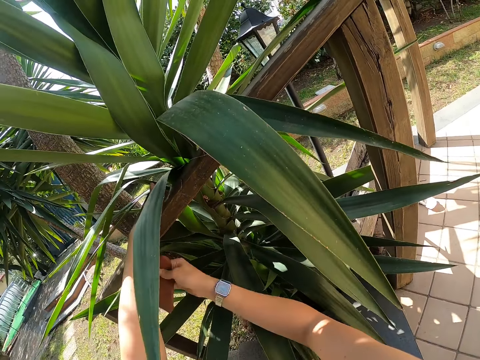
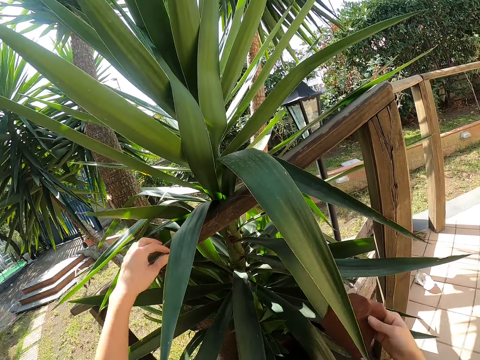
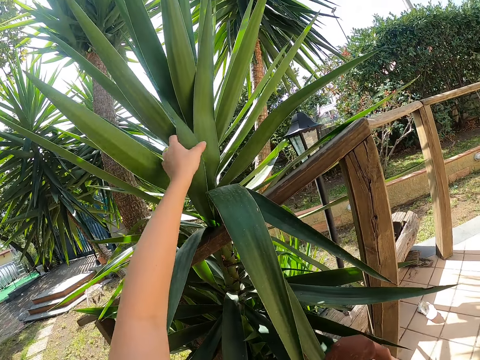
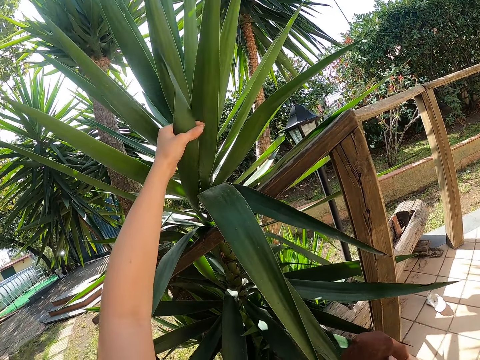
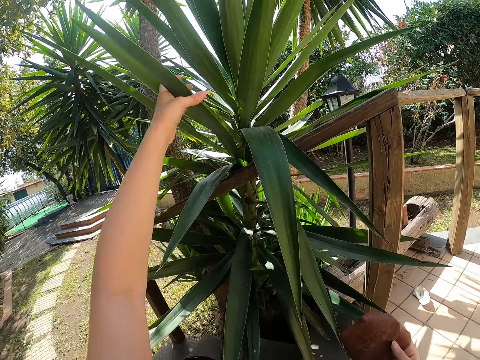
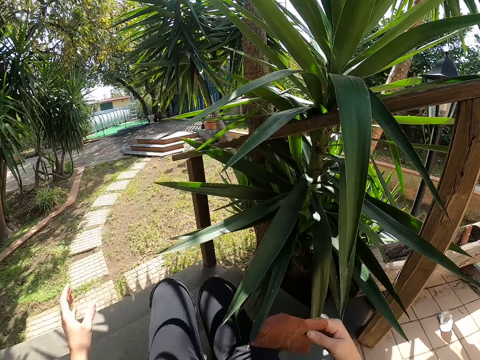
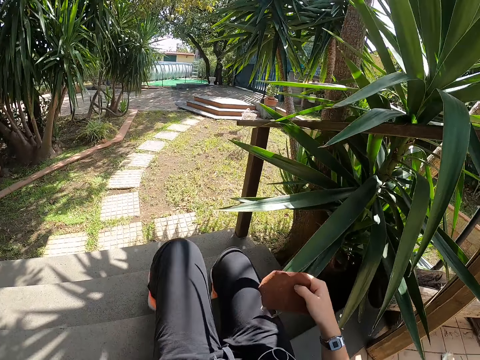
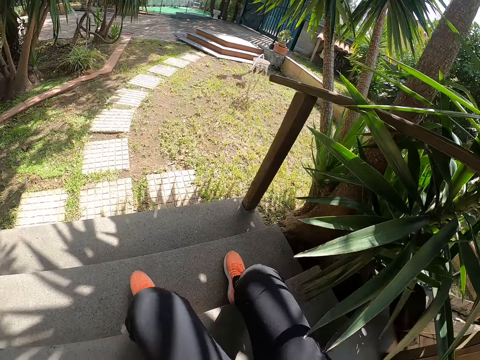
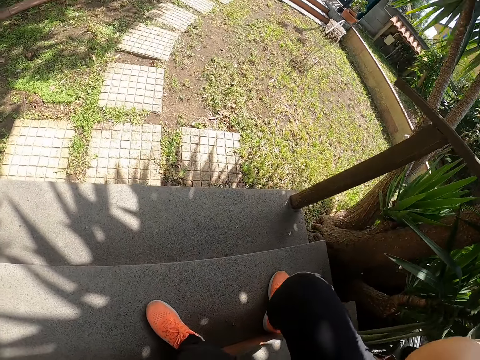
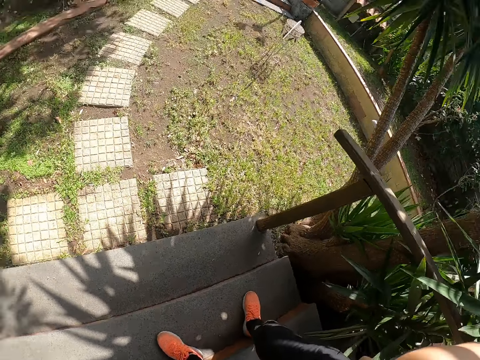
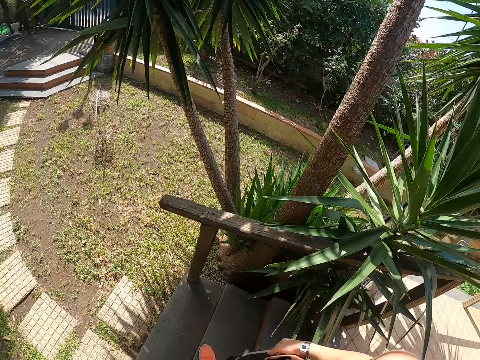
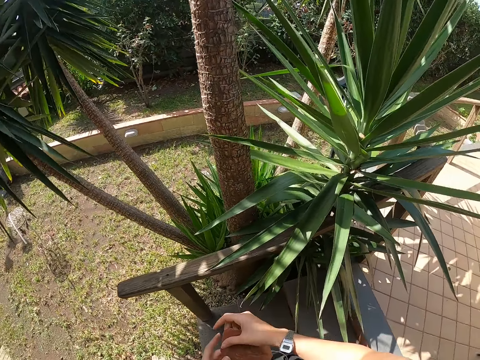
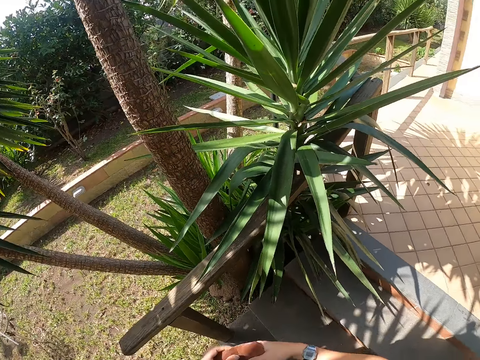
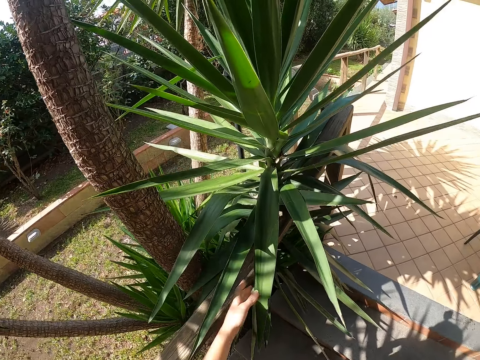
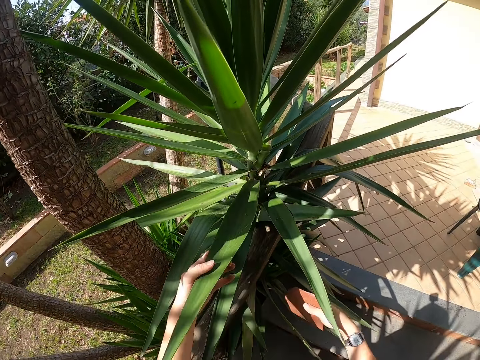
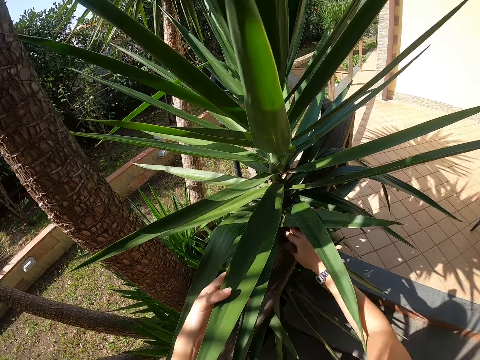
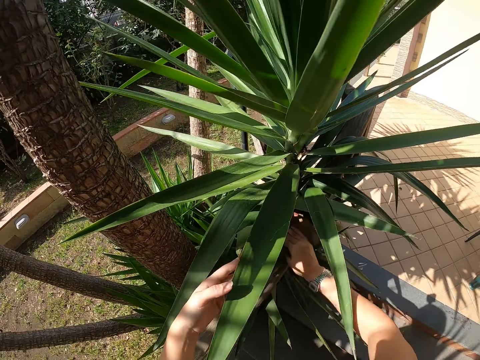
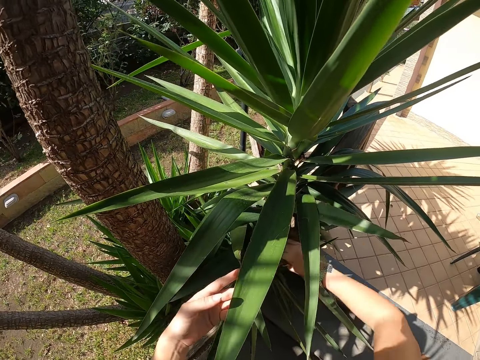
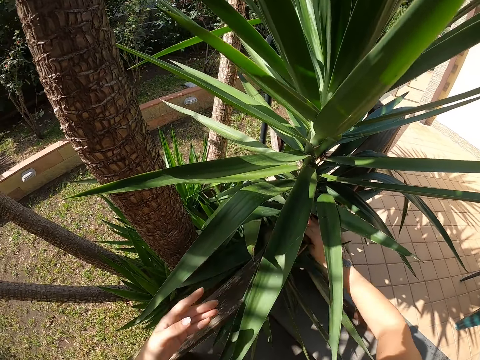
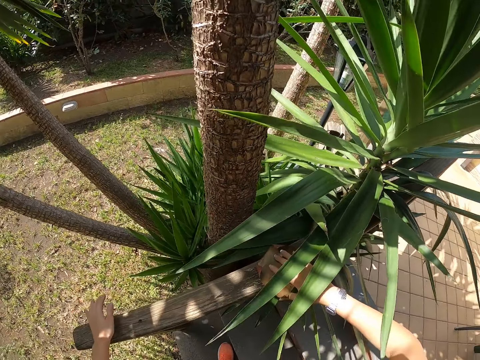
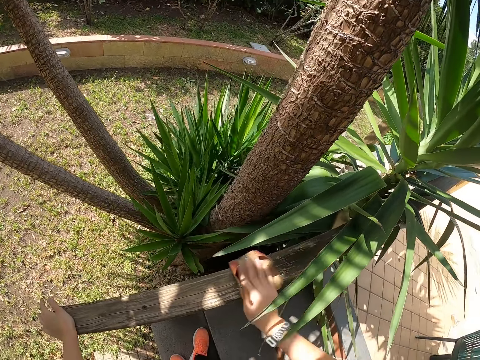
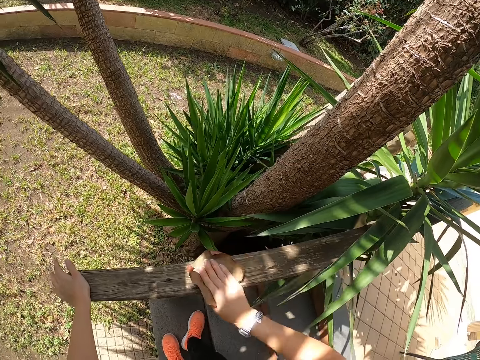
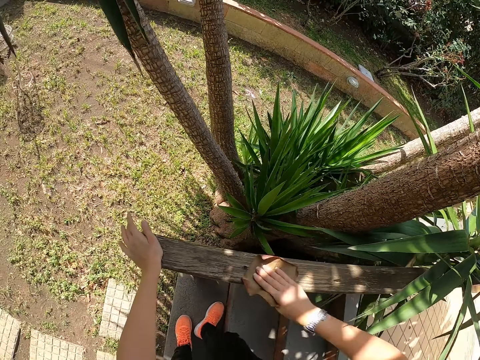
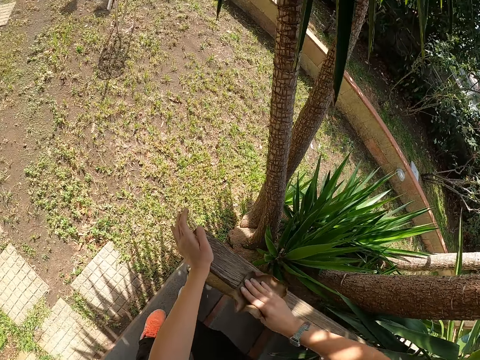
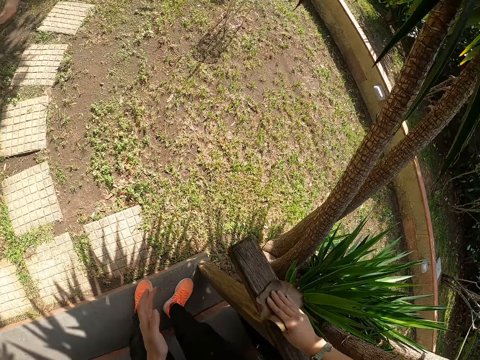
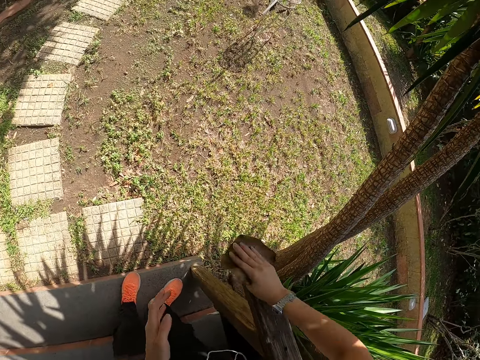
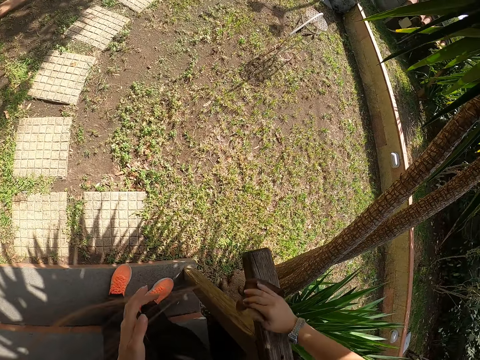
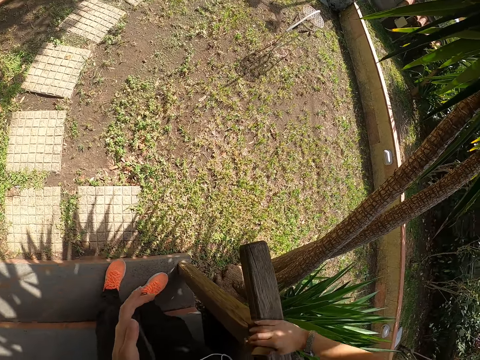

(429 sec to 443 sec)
The camera wearer twists plant leaves. They adjust the leaves near the wood. They adjust the leaves near the wood again. They look around. They stand up. They place sandpaper on the right hand. They touch the plant leaf. They smoothen the wood with the sandpaper with the right hand. They hold on the wood and scrub the wood.

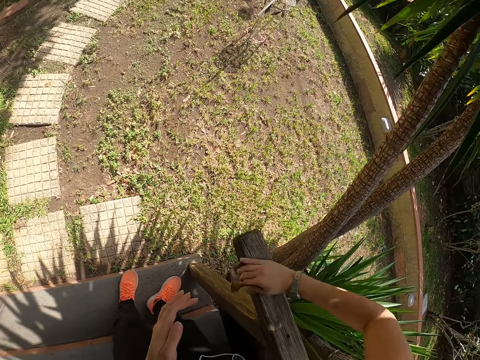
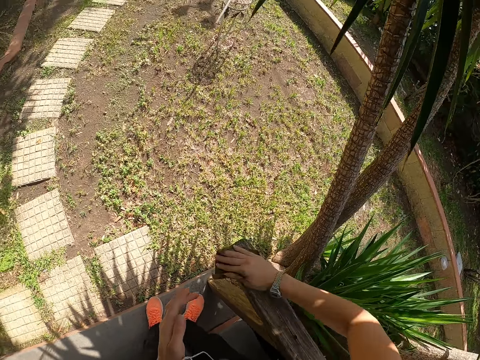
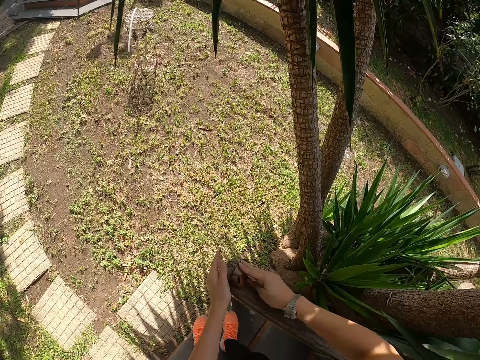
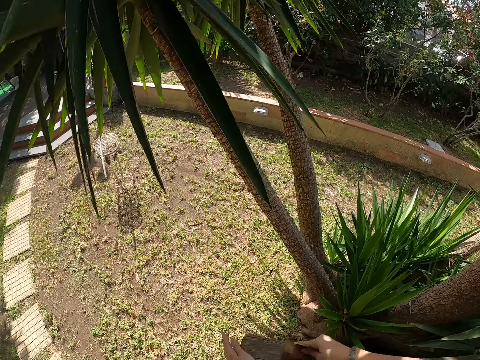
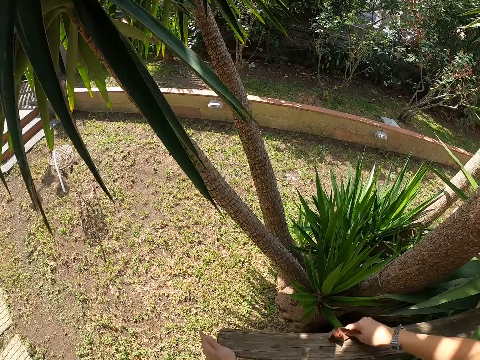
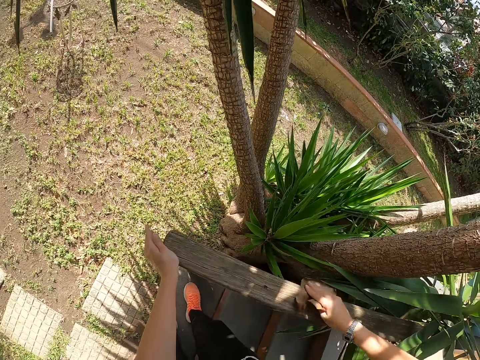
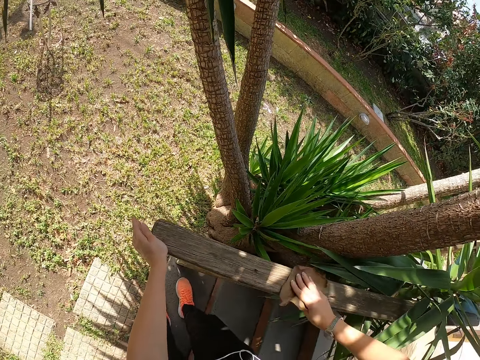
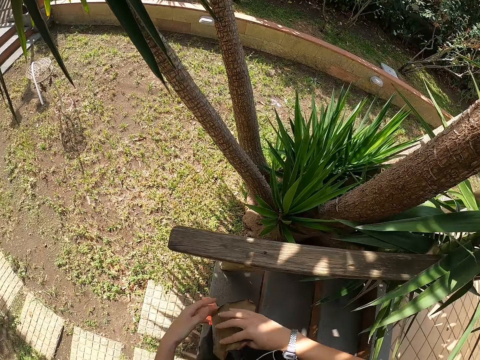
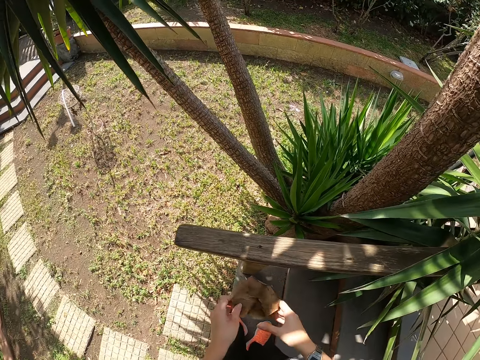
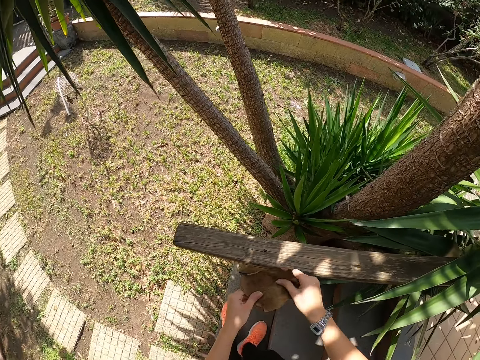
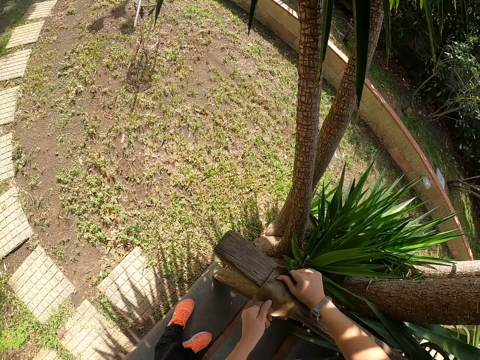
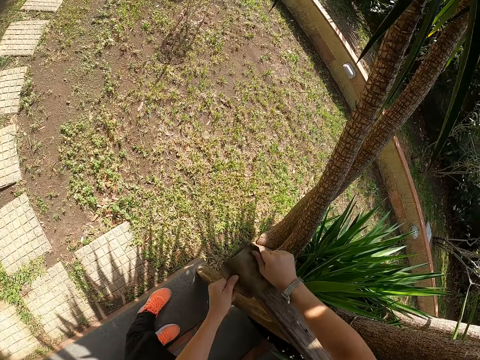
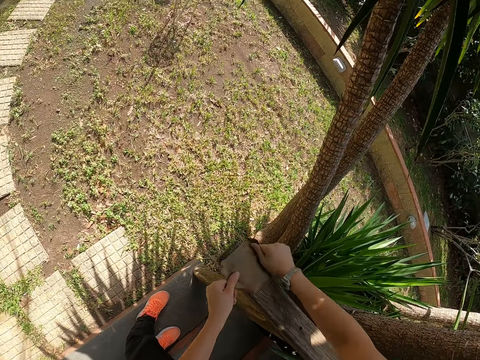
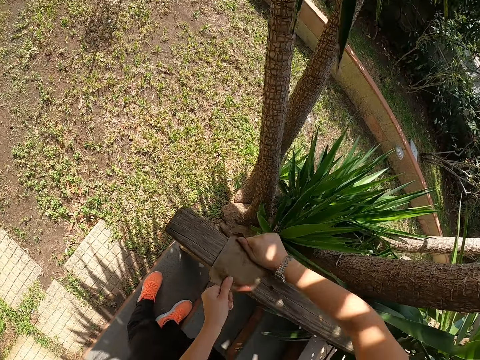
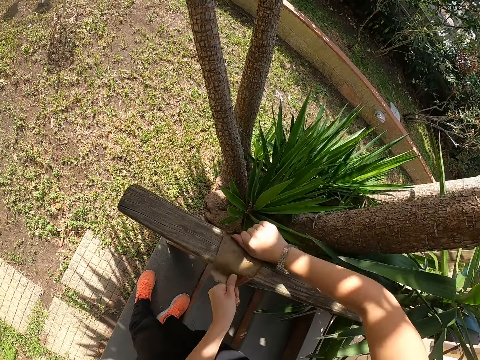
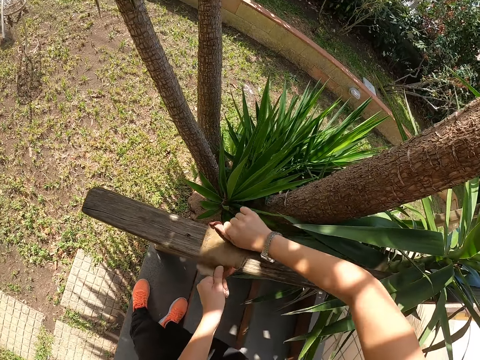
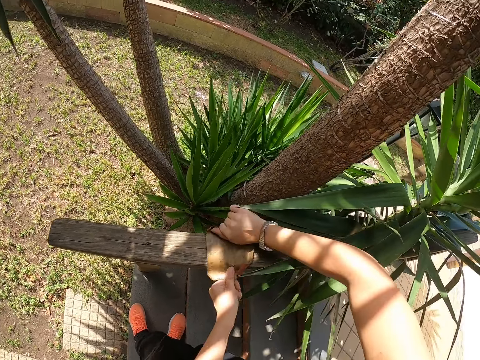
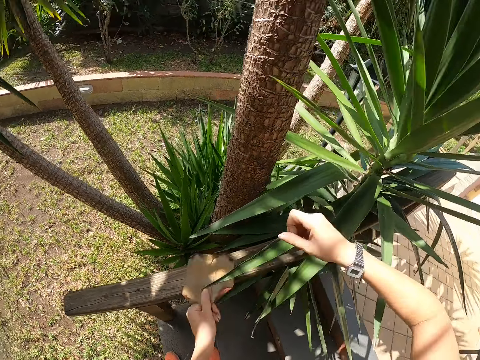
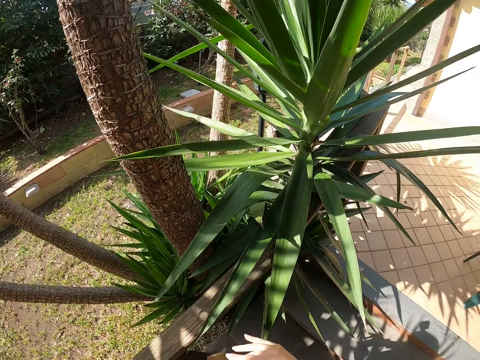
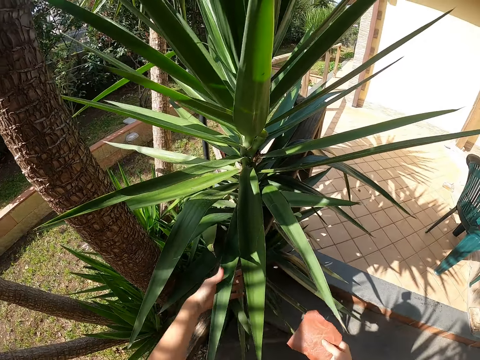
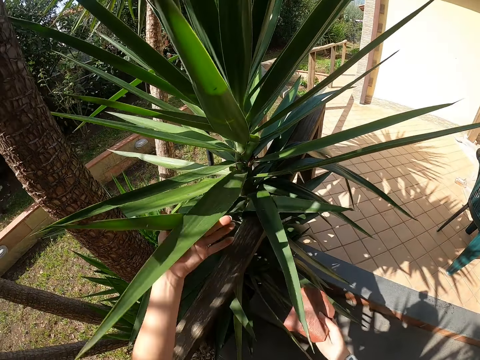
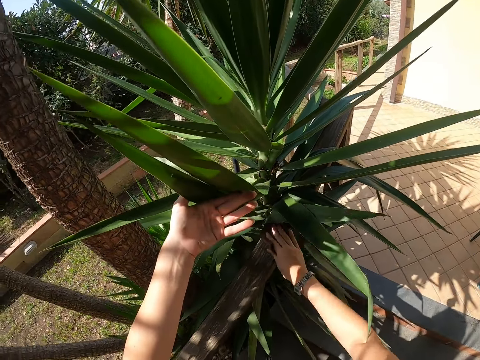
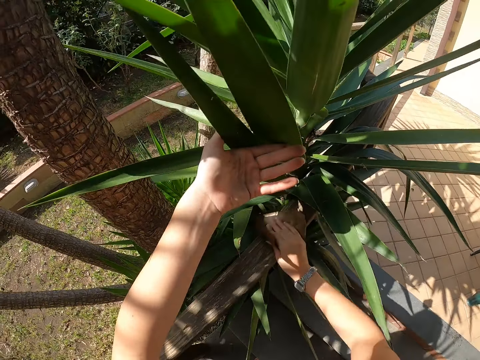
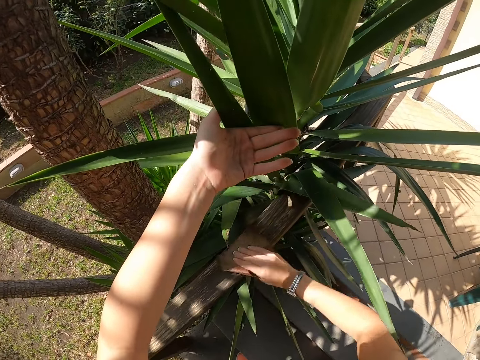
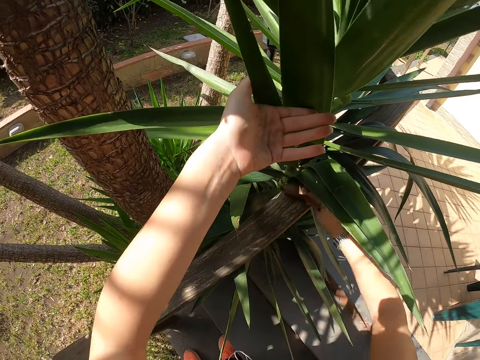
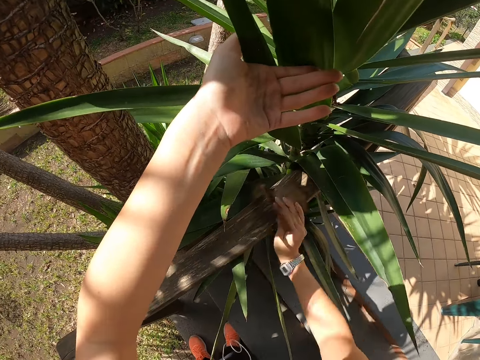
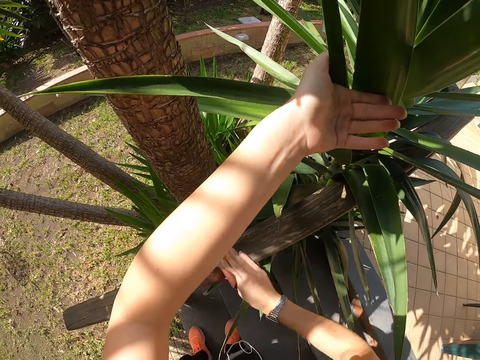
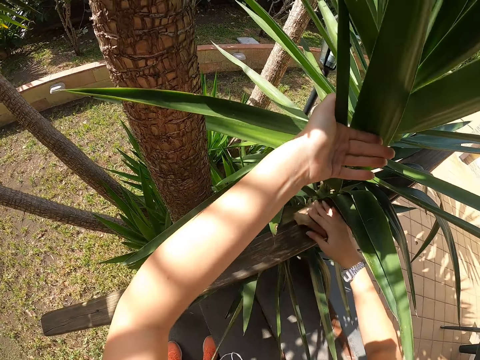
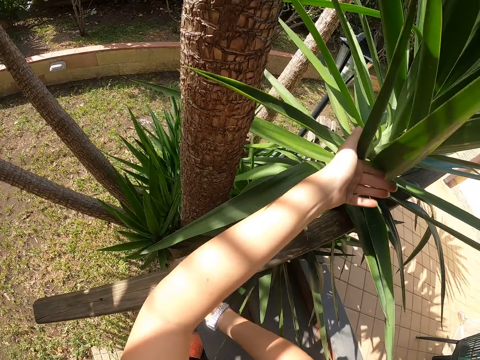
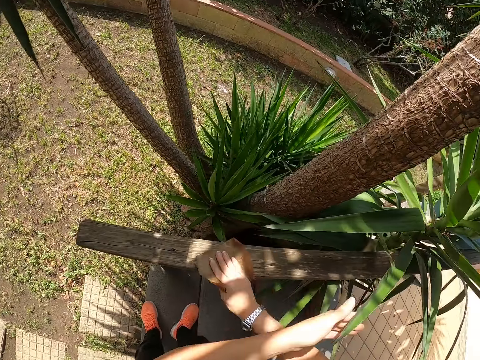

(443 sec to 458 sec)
The camera wearer places the left hand on the wood. They scrub the wood. They turn the sandpaper. They adjust the sandpaper with both hands. They smoothen the wood with the sandpaper with both hands. They twist plant leaves. They scrub the wood with the right hand.
